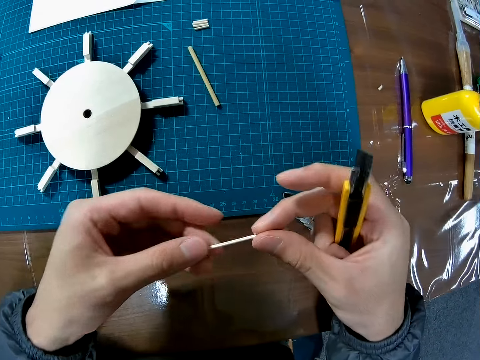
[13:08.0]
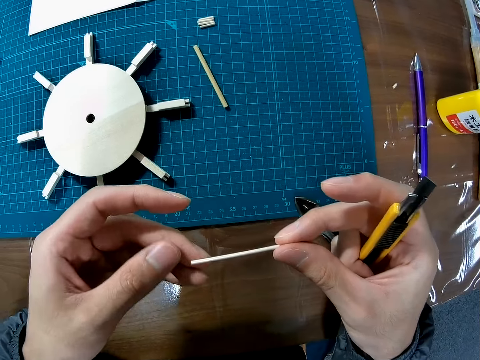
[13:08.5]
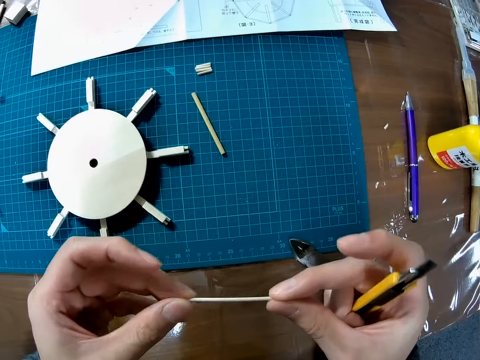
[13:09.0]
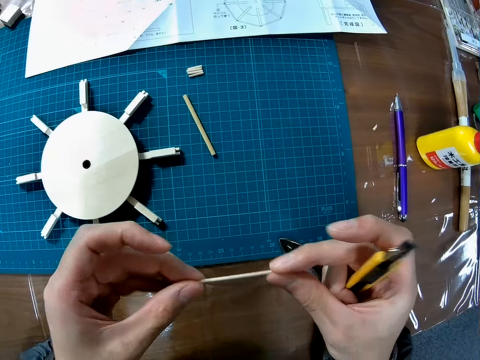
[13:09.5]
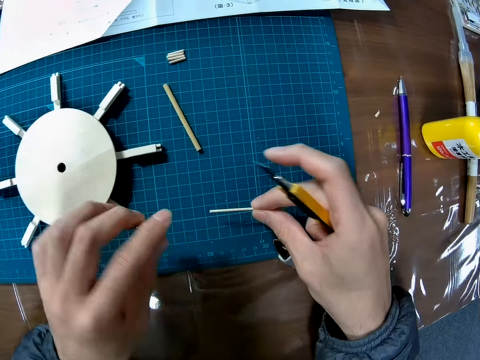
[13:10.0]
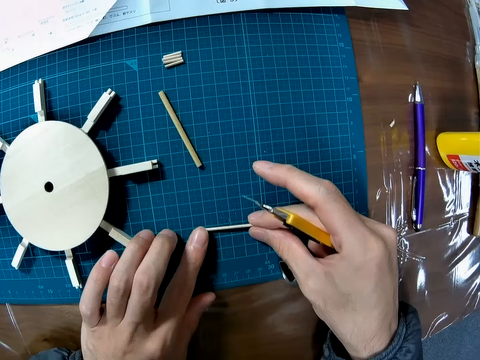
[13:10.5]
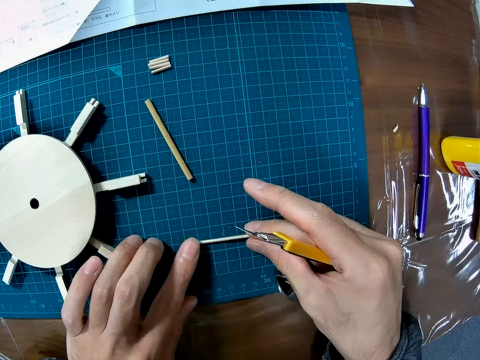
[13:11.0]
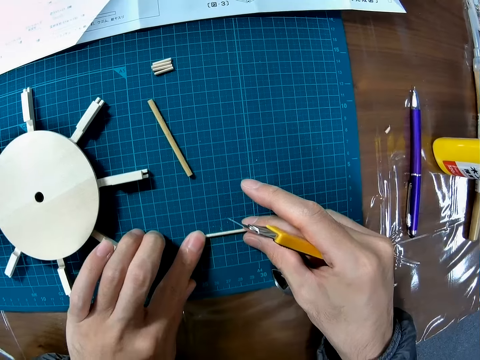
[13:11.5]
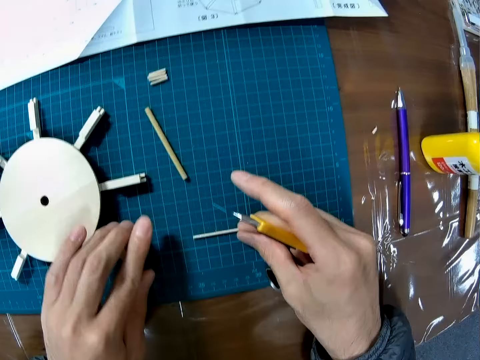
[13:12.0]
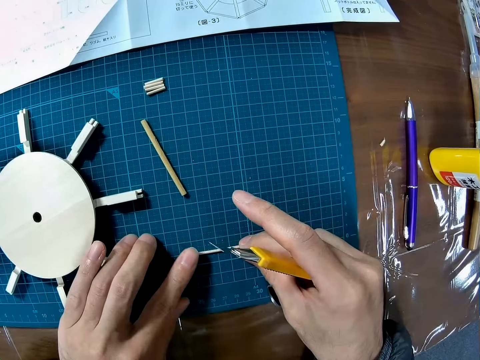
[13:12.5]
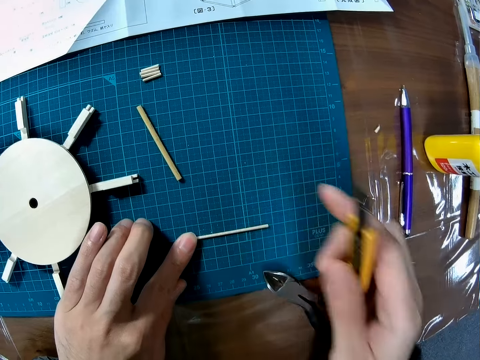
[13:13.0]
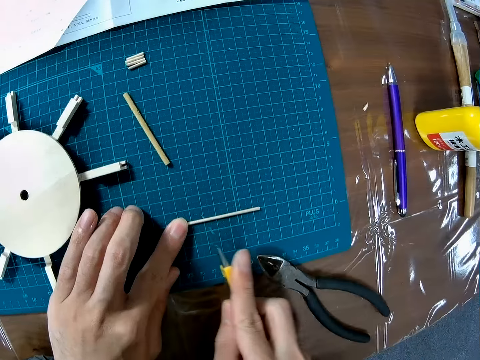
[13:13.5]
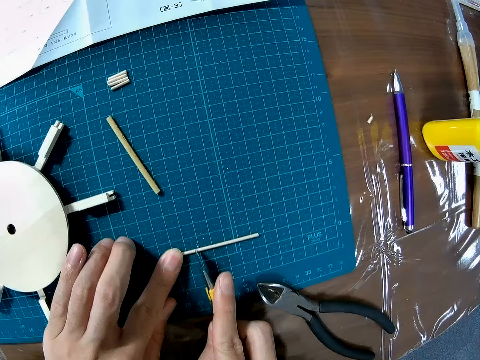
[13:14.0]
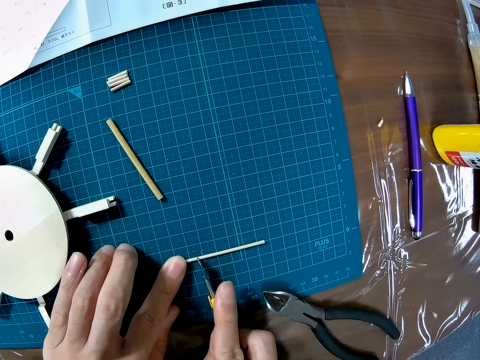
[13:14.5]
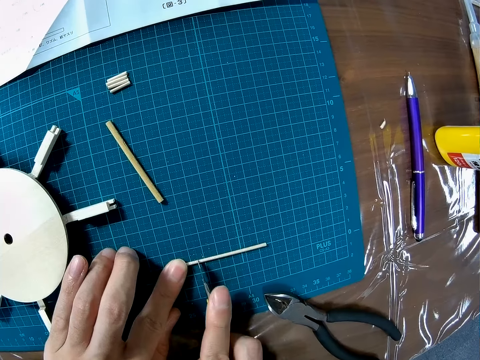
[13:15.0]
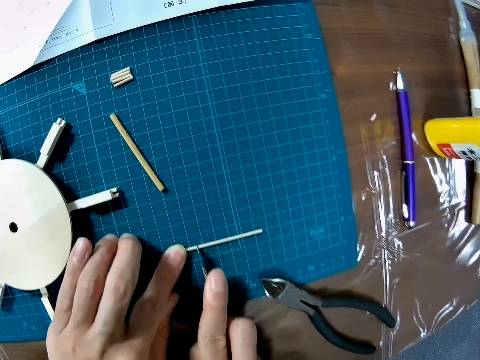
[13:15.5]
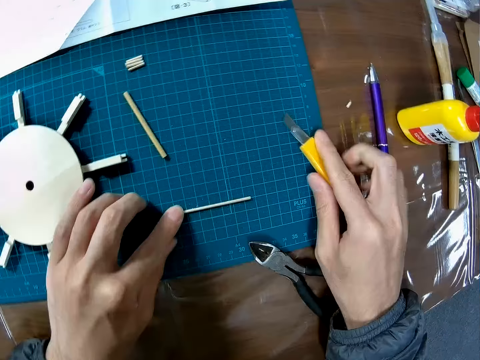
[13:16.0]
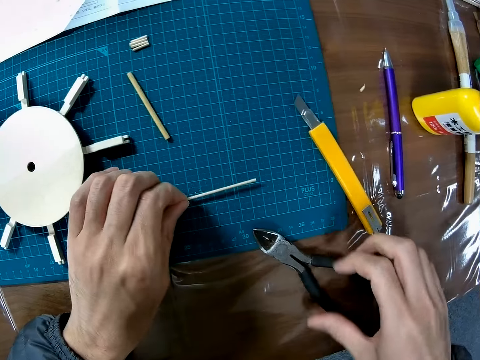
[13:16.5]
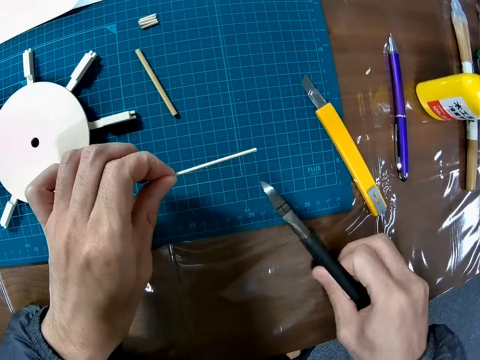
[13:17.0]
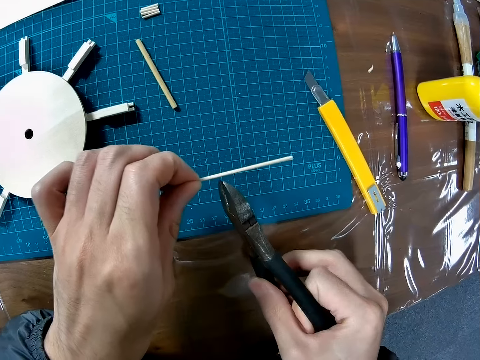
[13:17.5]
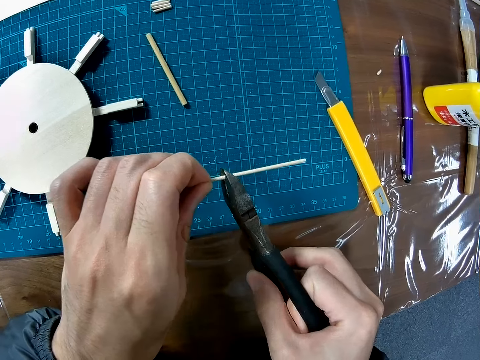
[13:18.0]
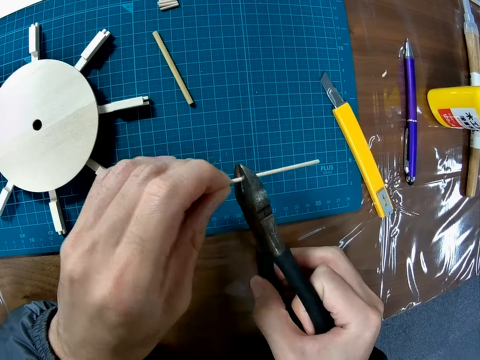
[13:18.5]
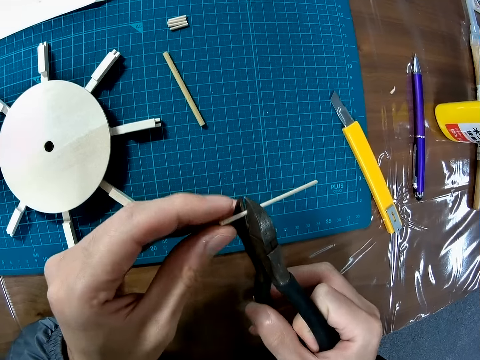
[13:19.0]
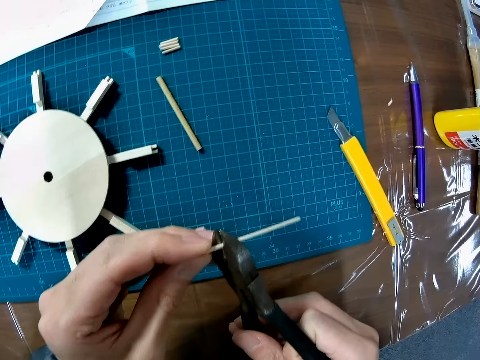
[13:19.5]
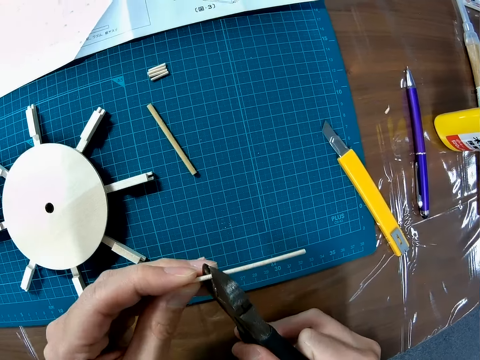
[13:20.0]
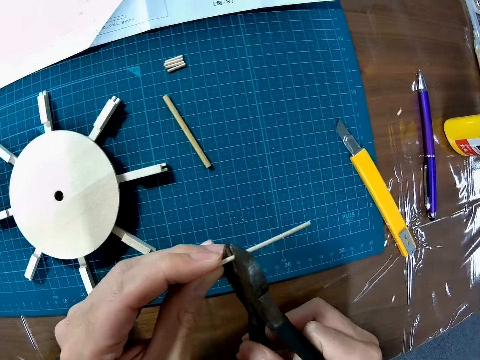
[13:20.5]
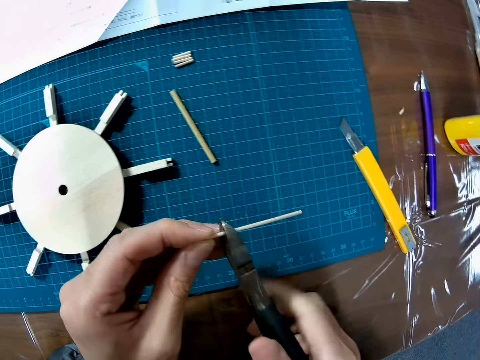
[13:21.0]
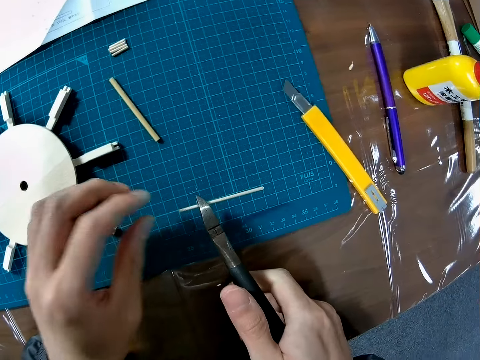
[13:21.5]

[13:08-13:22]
The camera wearer places the piece of wood or plastic model piece on the cutting mat. They make a mark on the piece of wood with the retractable knife. They drop the retractable knife on the cutting mat. They pick up the piece of wood from the cutting mat. They pick up the plier from the cutting mat. They put the piece of wood in the mouth of the plier. They cut the plastic model piece.

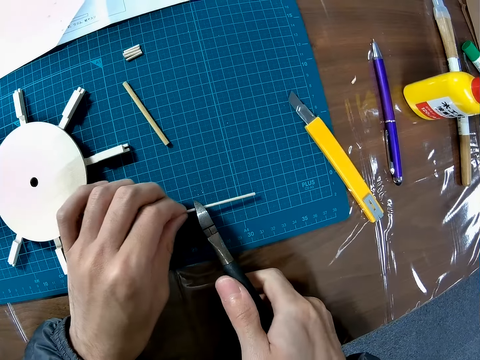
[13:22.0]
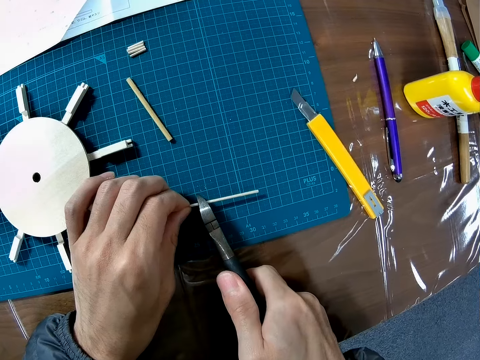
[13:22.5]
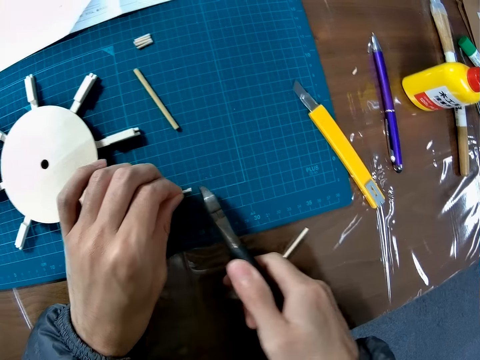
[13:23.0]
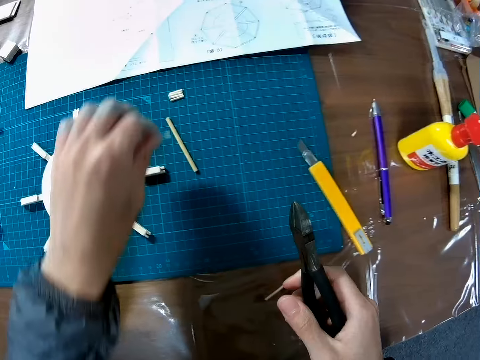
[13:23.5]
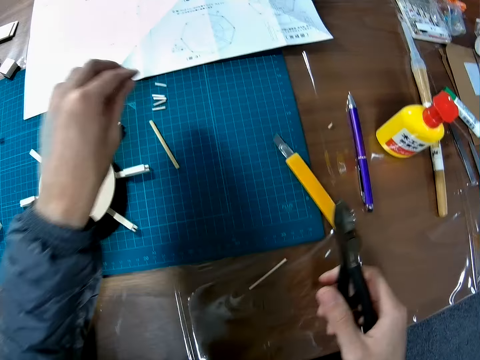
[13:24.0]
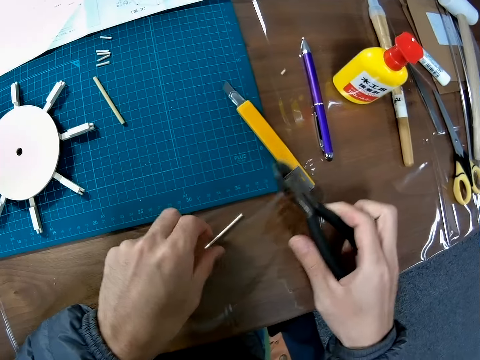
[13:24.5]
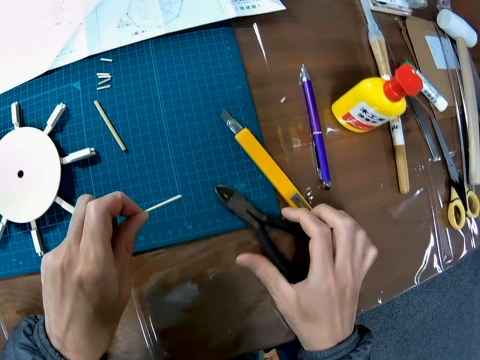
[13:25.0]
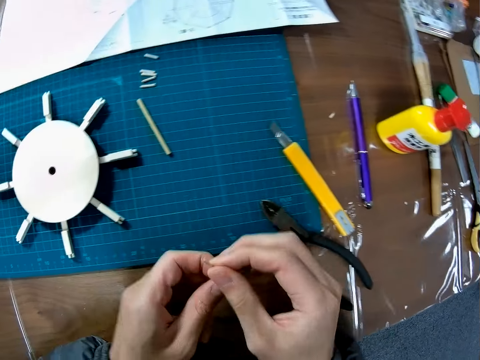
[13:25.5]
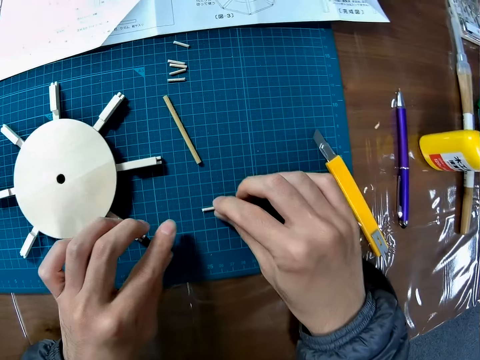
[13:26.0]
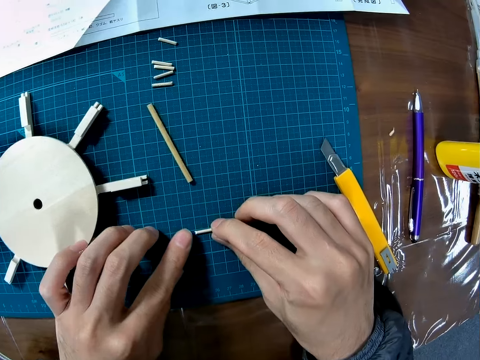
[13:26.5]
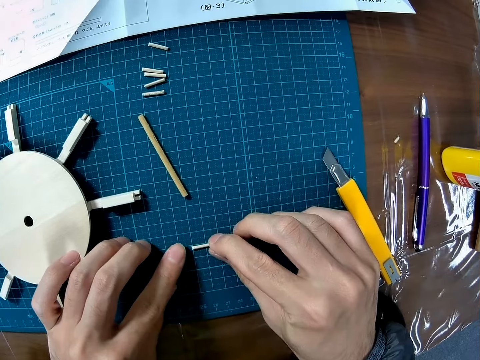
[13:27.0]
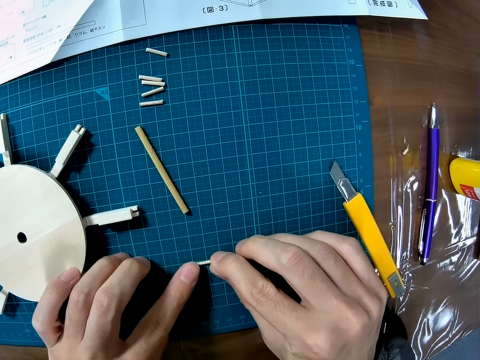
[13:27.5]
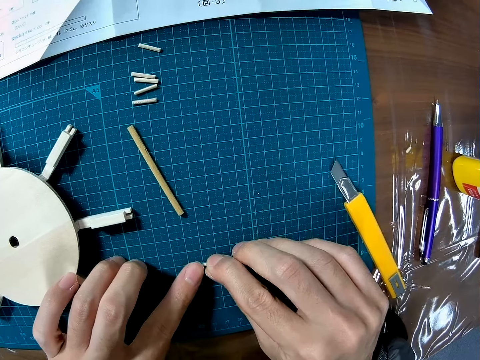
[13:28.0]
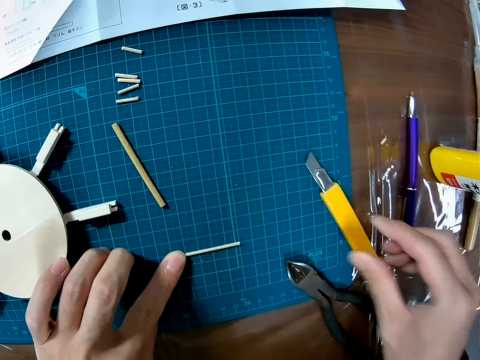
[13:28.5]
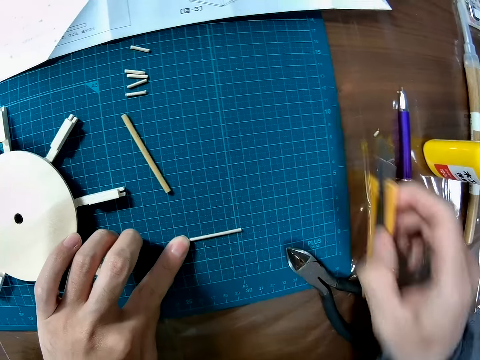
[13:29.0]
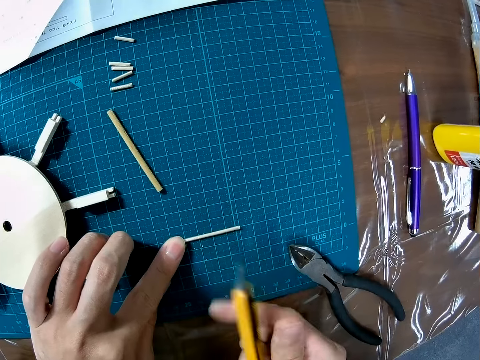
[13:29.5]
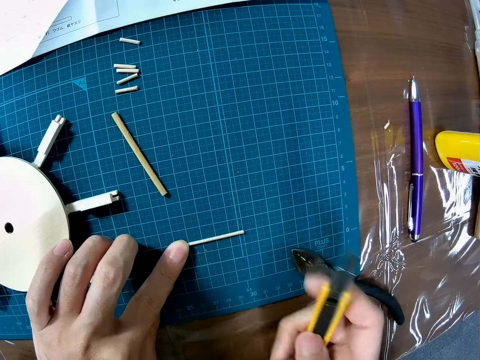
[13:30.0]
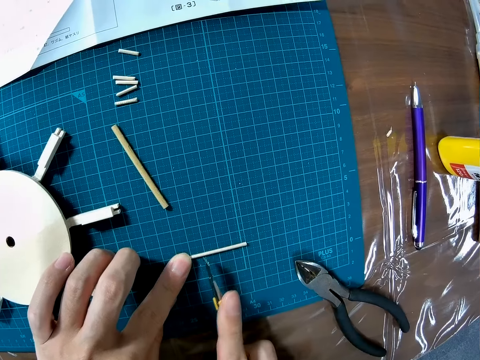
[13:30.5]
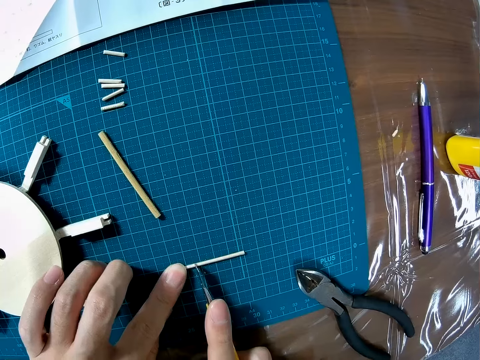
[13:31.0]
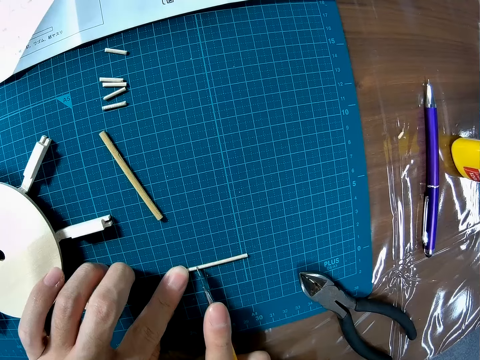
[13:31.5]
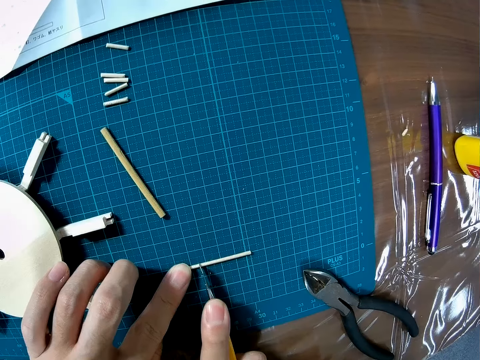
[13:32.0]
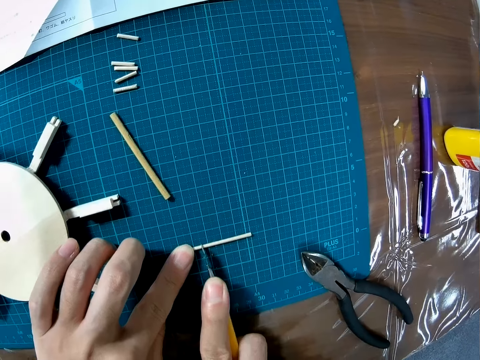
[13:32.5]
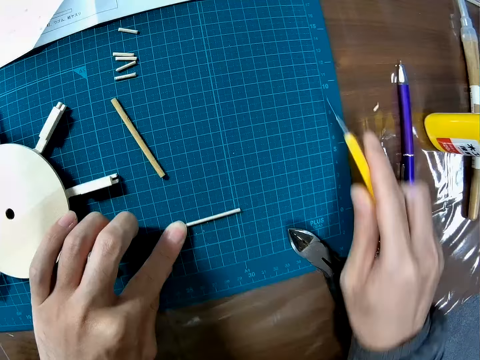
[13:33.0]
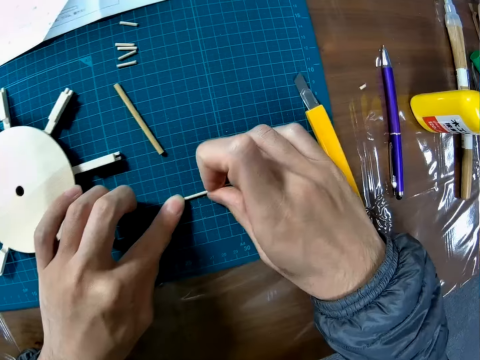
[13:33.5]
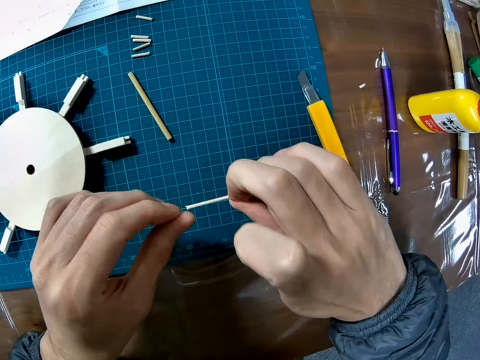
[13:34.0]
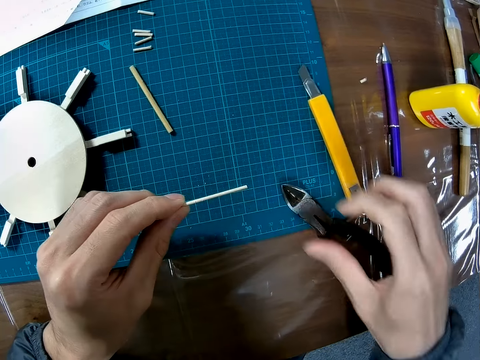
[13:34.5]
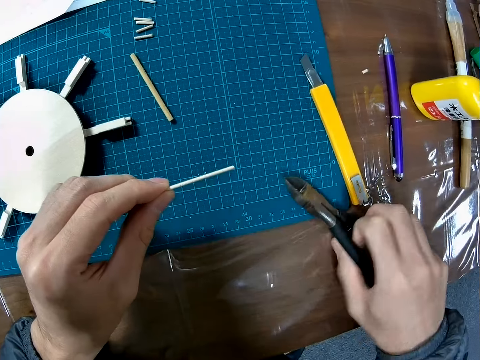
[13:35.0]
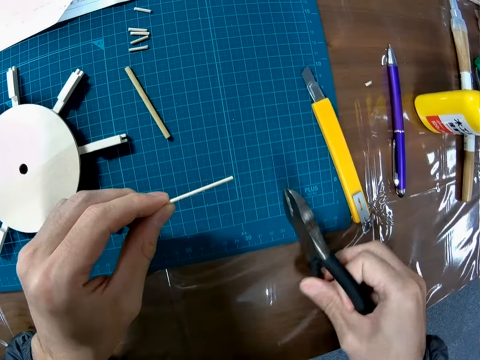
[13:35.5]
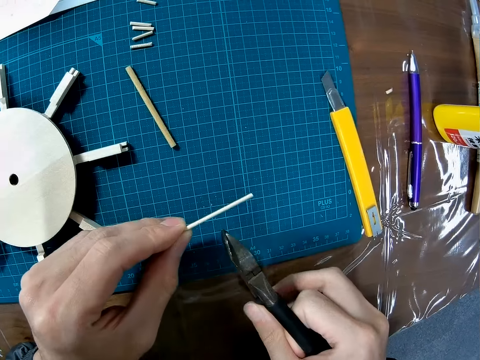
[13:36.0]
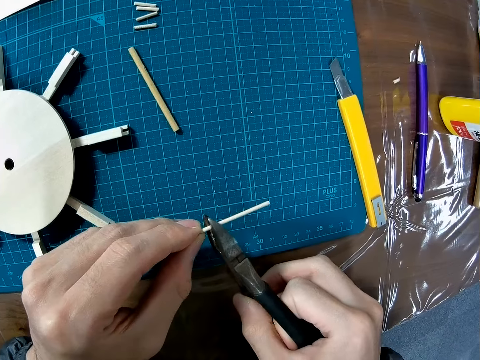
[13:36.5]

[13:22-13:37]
The camera wearer drops a piece of wood or plastic model piece on the cutting mat. They pick up the piece of wood from the table. They drop the plier on the cutting mat. They place the piece of wood on the cutting mat. They pick up the retractable knife from the cutting mat. They make a mark on the piece of wood with the retractable knife. They drop the retractable knife on the cutting mat. They pick up the piece of wood from the cutting mat. They pick up the plier from the cutting mat. They cut the plastic model piece with the pliers.
